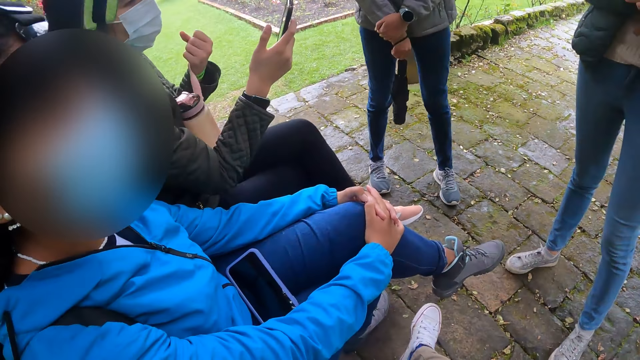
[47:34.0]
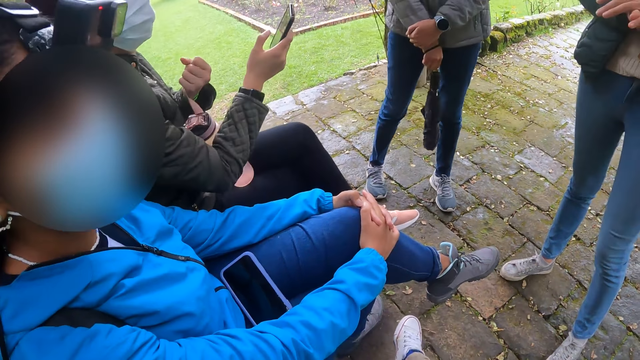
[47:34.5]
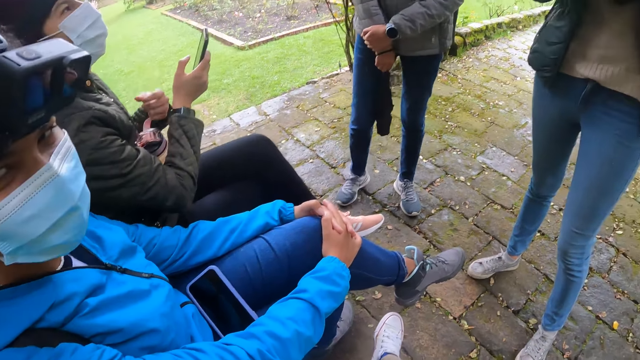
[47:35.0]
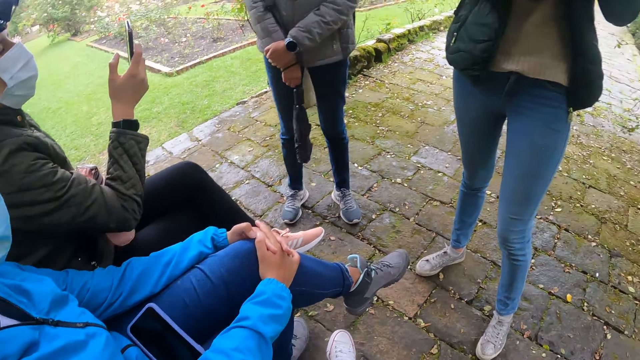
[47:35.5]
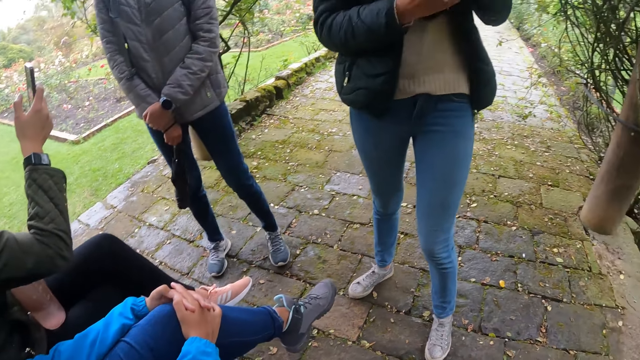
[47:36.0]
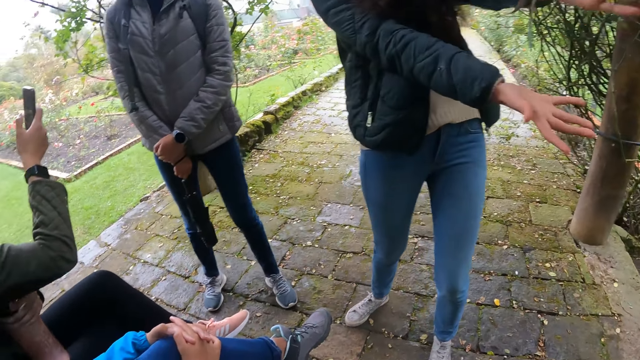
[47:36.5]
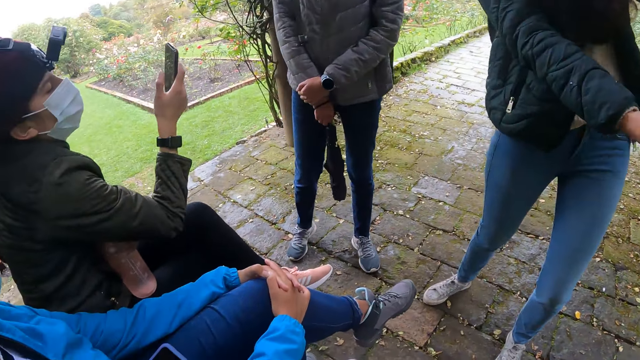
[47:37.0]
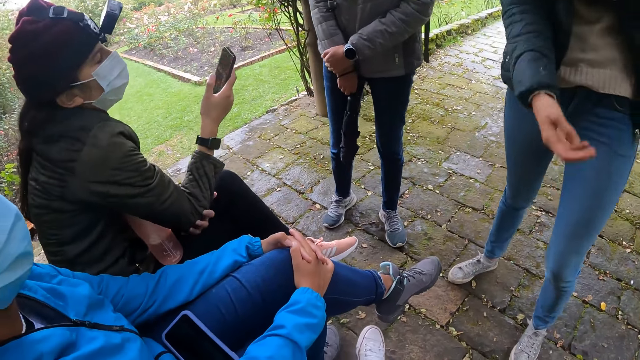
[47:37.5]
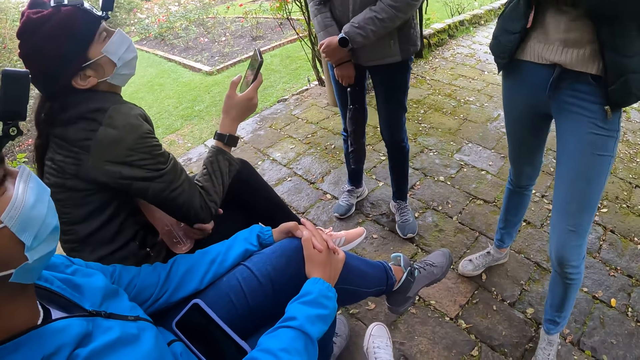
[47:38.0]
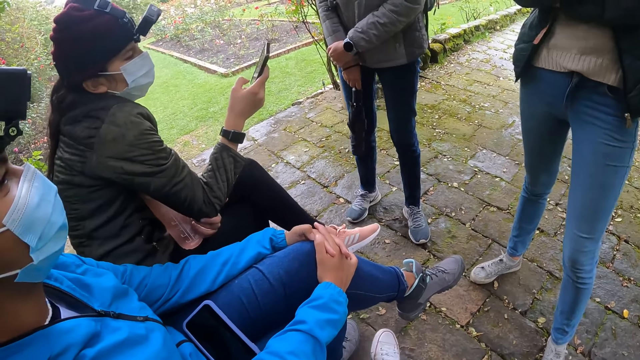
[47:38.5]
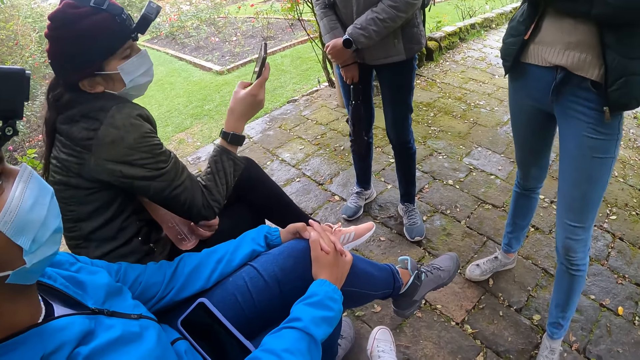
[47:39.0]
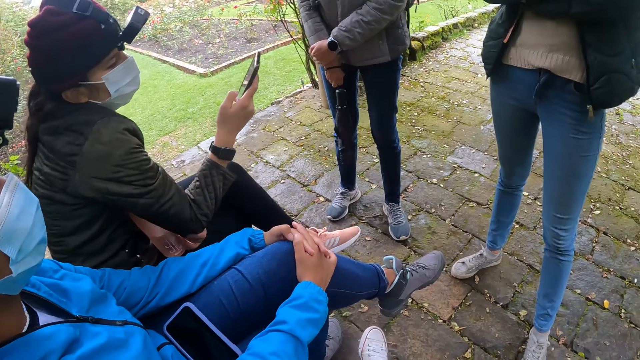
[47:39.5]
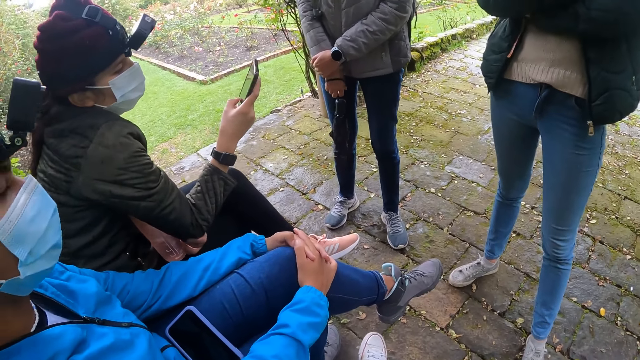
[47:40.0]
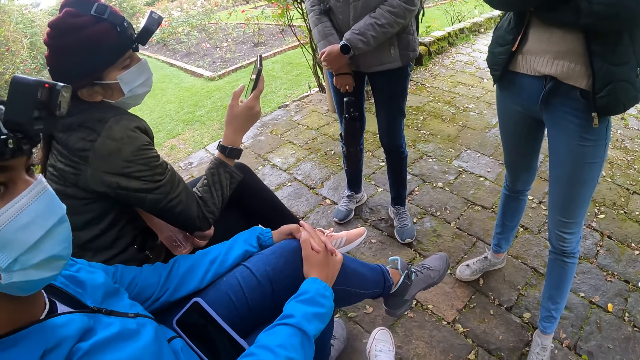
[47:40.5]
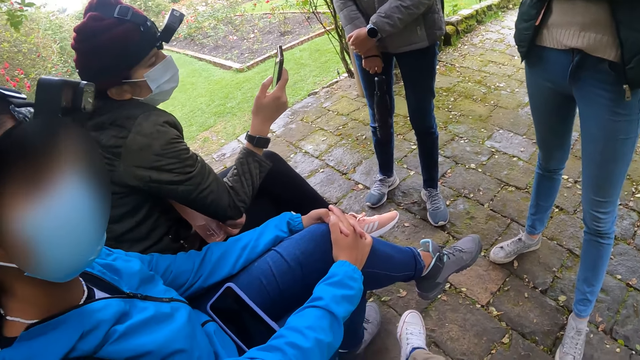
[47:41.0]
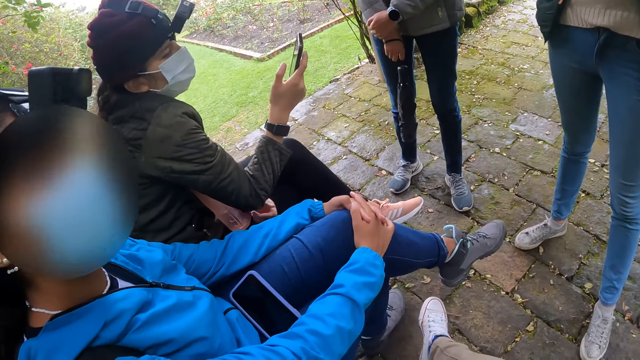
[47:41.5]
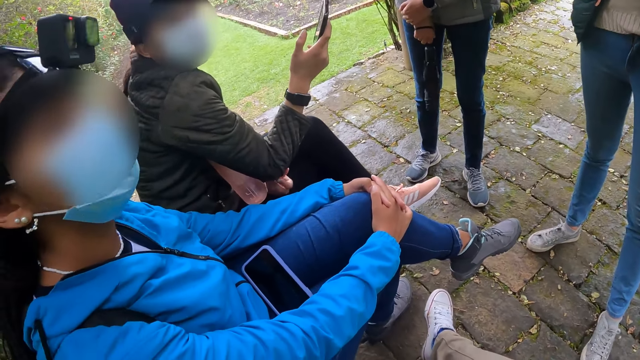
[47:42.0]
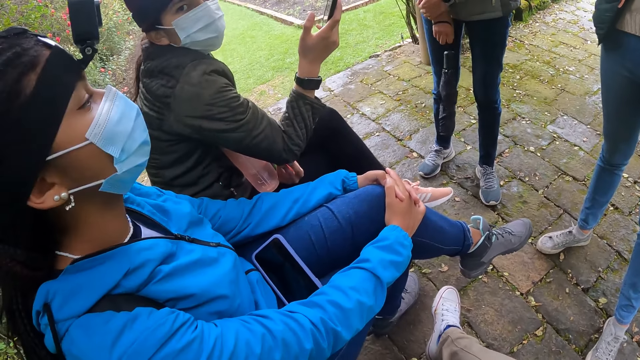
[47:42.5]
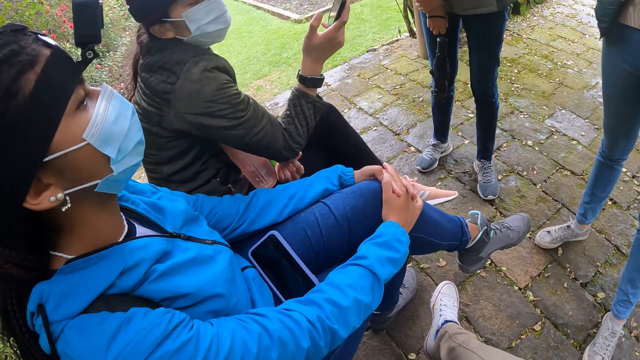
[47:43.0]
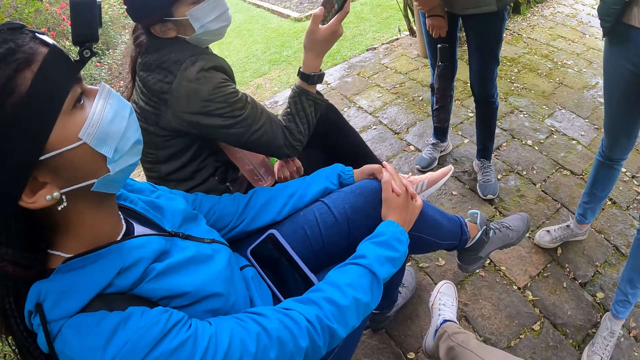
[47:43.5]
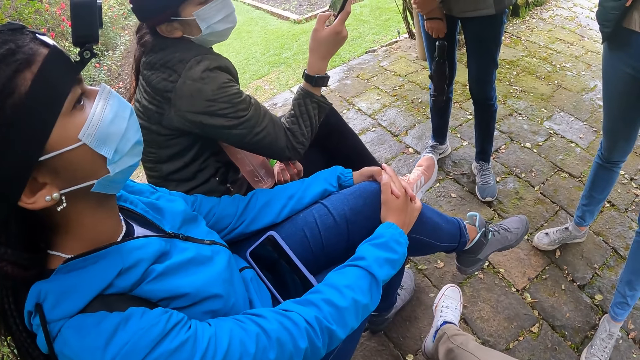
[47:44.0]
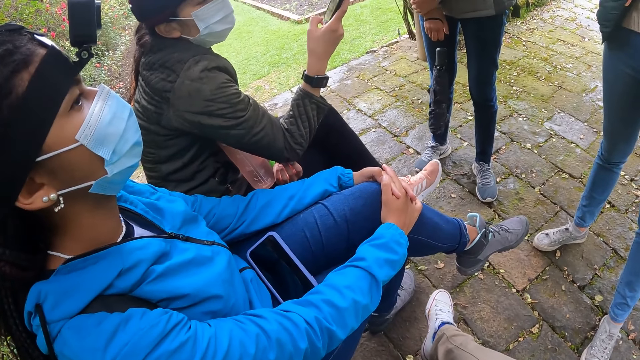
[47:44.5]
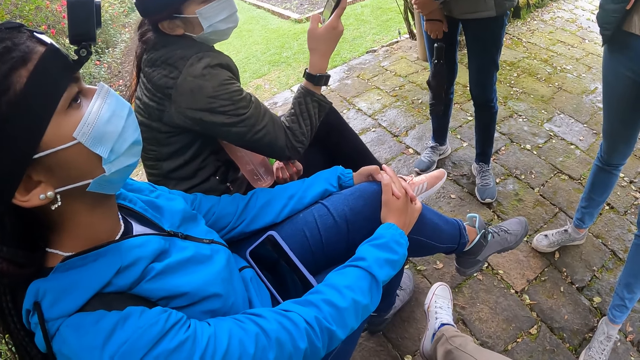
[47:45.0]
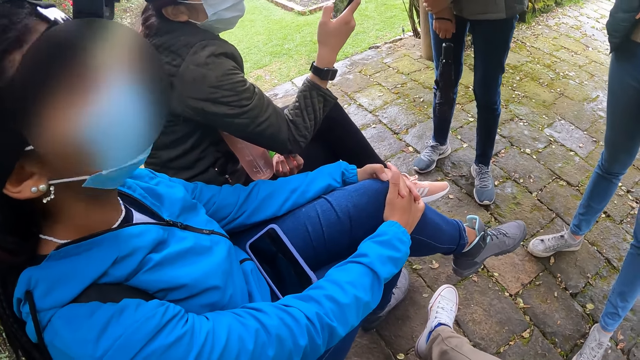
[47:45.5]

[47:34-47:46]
A lady holds a water bottle under her arms.

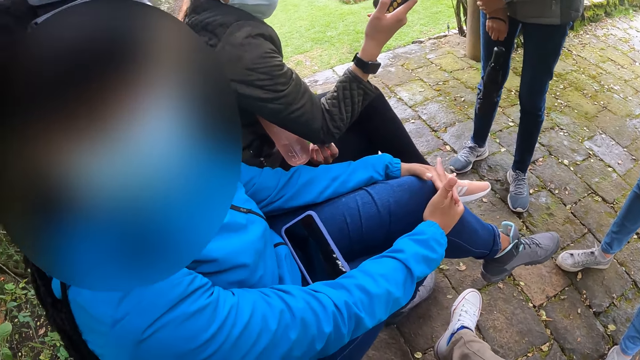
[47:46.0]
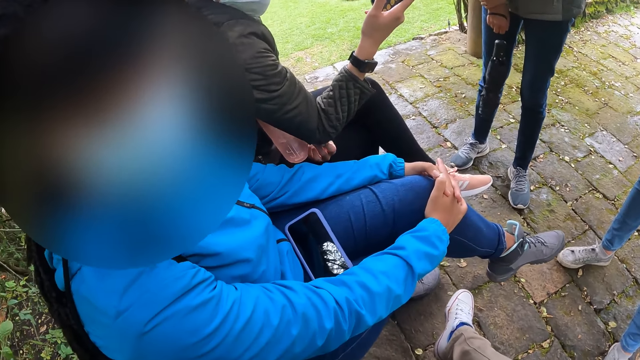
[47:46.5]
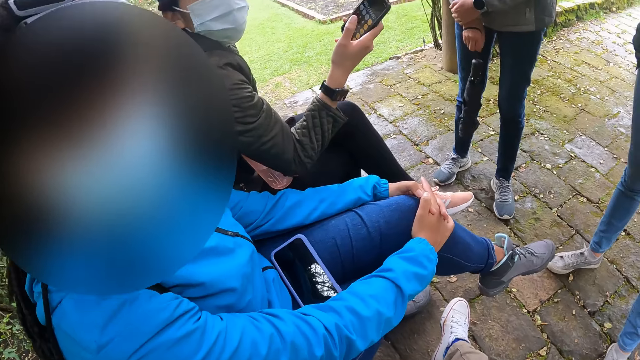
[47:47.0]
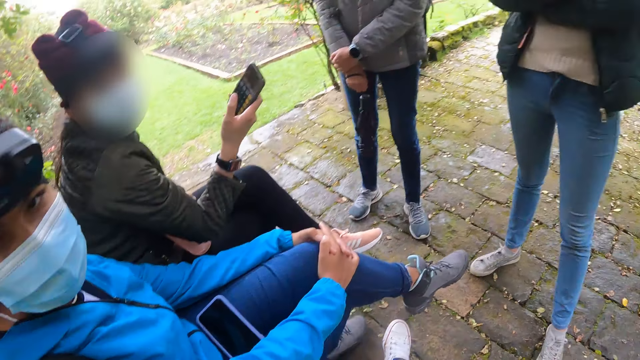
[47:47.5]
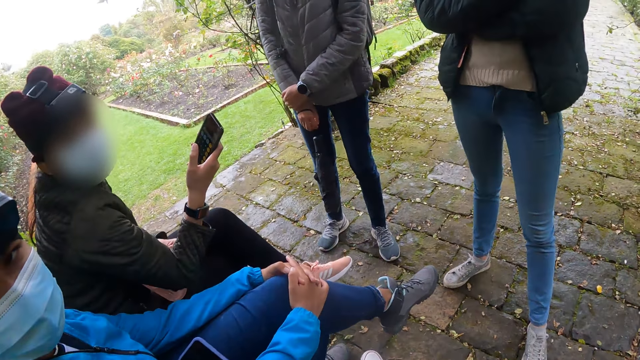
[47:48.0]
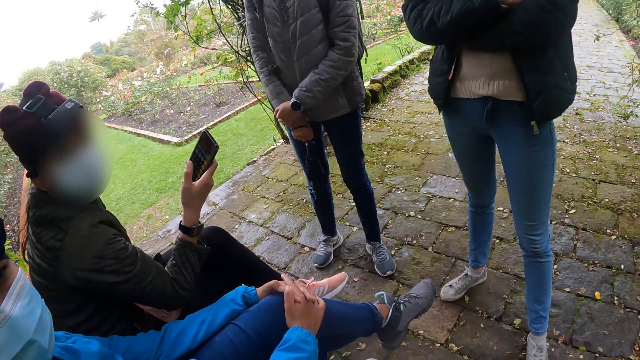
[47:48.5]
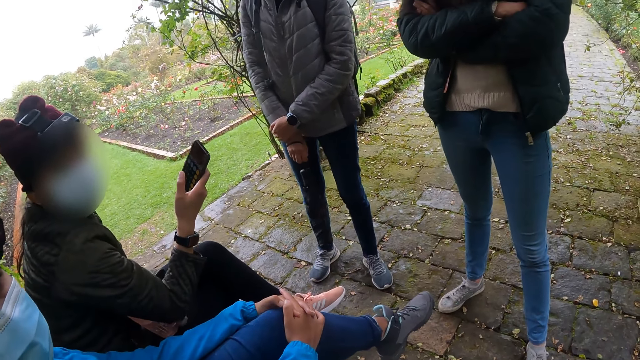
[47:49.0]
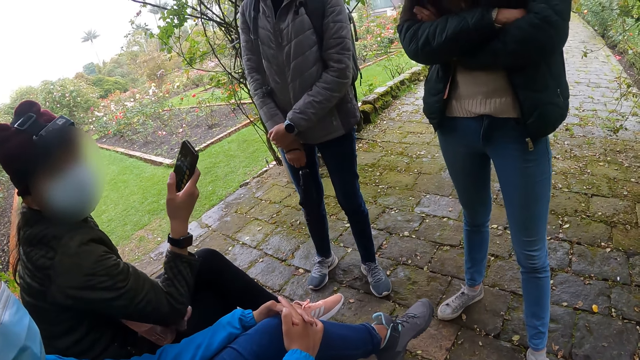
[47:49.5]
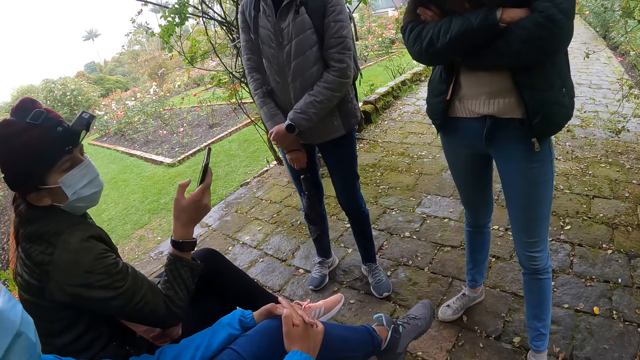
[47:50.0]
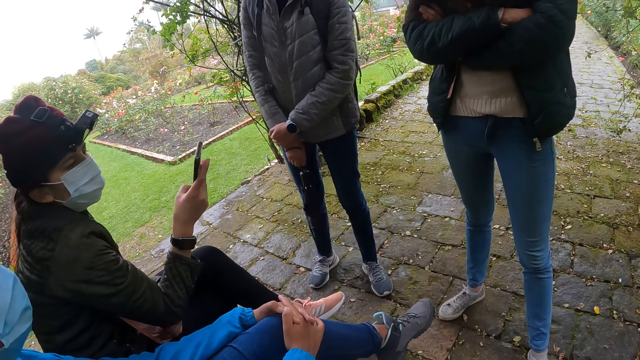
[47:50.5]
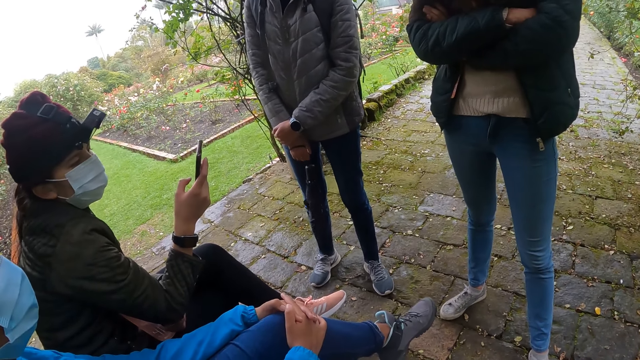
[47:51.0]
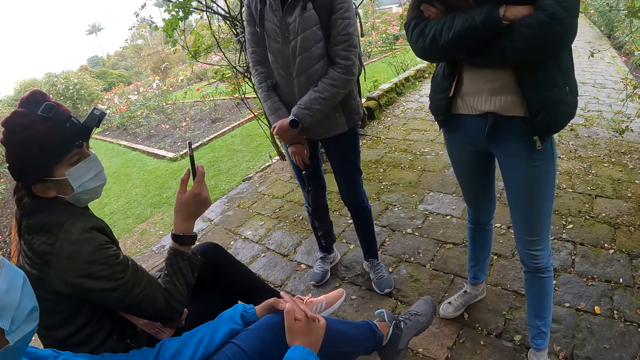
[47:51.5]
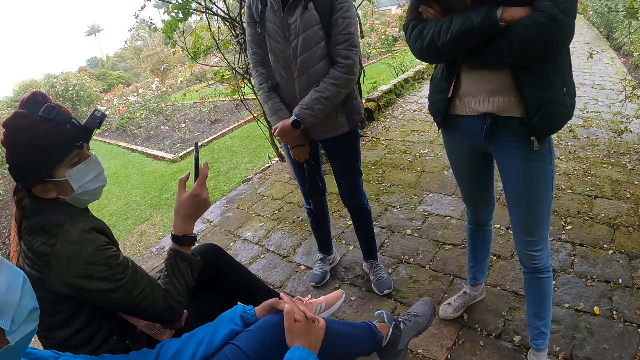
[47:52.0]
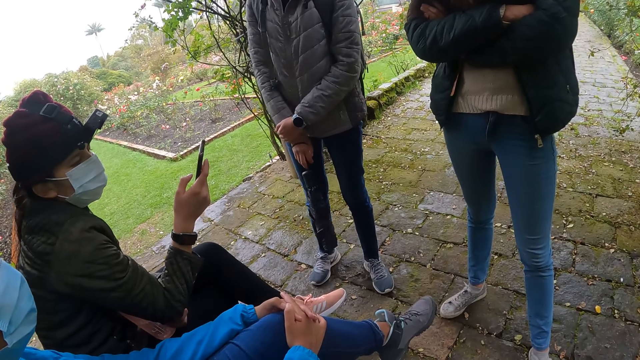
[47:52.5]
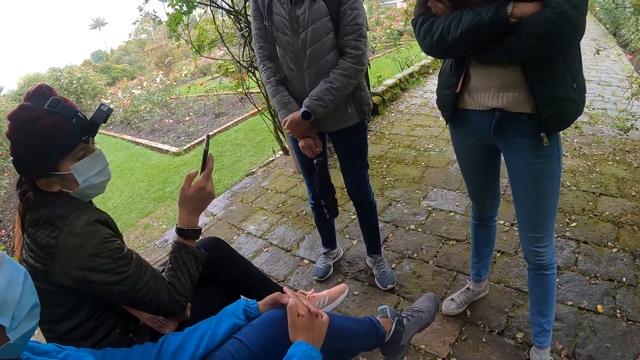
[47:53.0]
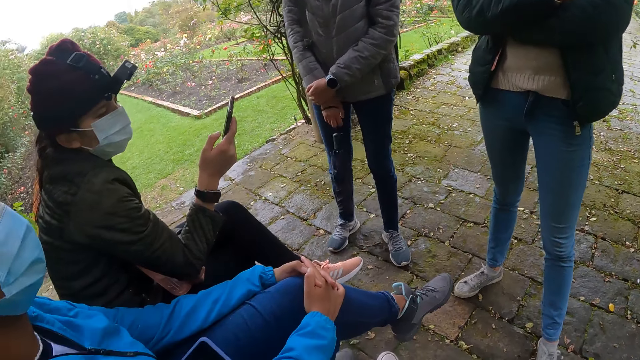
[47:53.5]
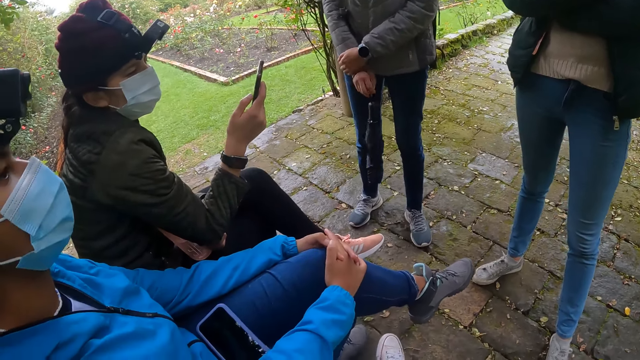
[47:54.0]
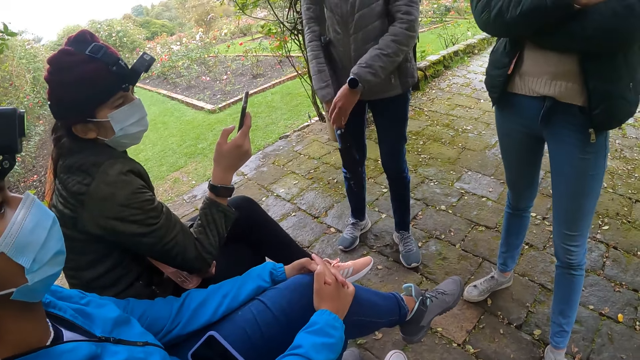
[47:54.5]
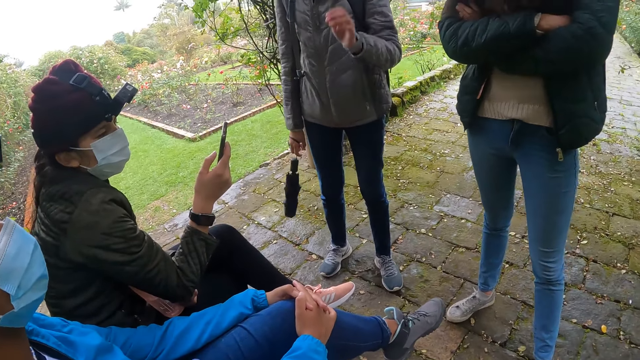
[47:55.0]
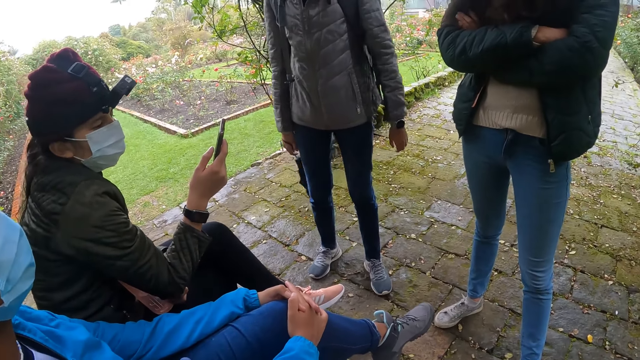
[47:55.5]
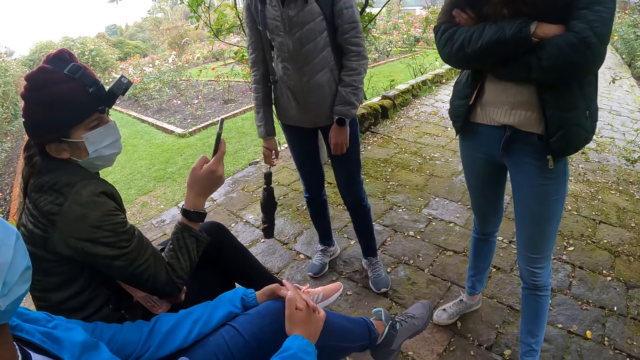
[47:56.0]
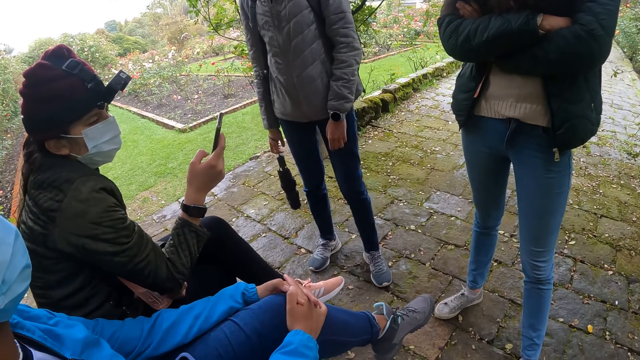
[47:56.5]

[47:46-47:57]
A lady uses her phone.
